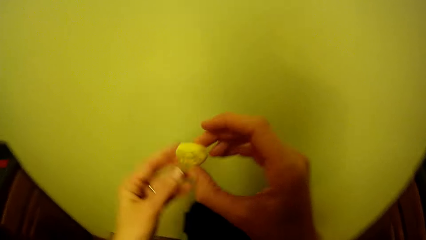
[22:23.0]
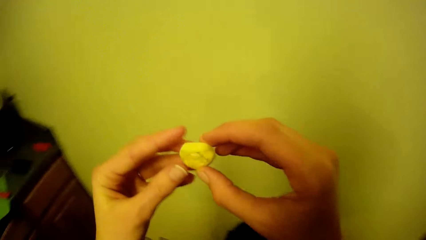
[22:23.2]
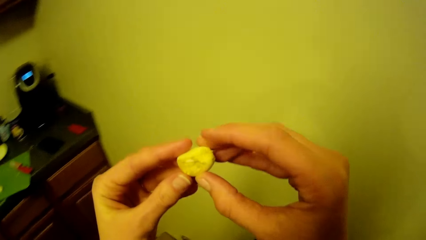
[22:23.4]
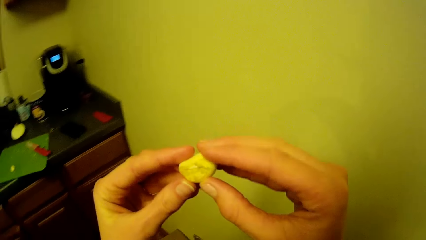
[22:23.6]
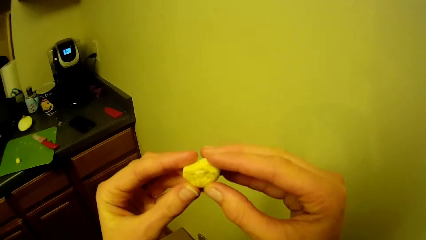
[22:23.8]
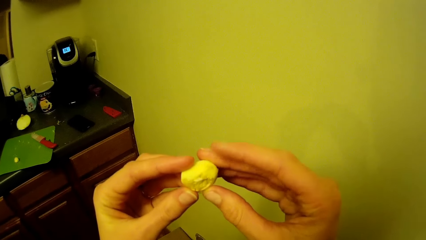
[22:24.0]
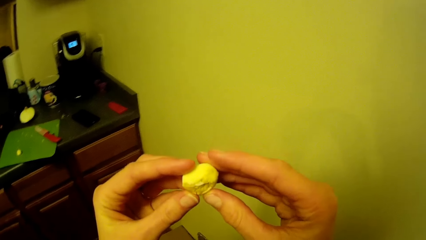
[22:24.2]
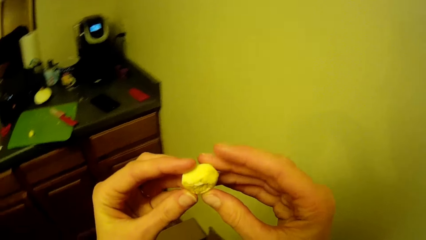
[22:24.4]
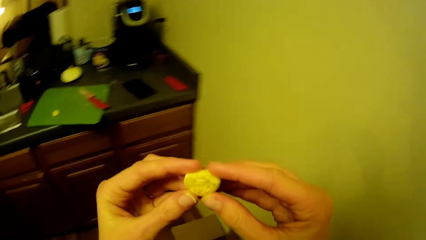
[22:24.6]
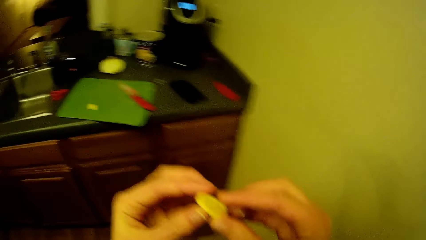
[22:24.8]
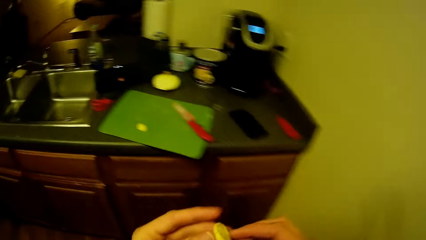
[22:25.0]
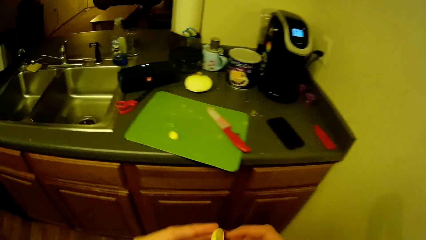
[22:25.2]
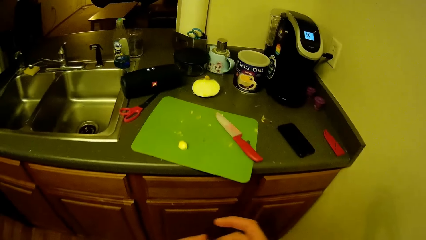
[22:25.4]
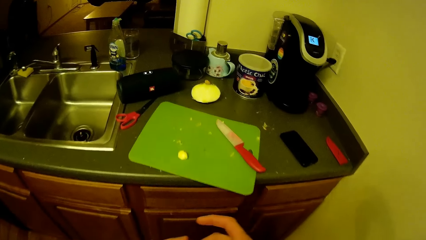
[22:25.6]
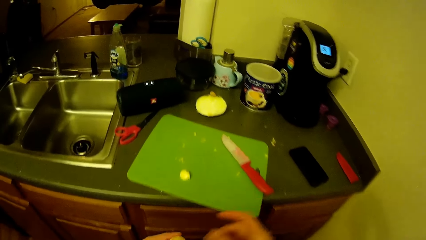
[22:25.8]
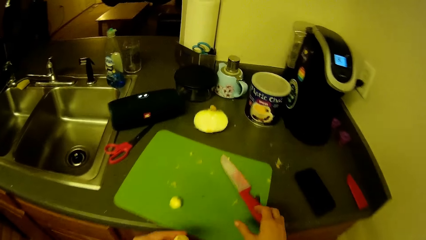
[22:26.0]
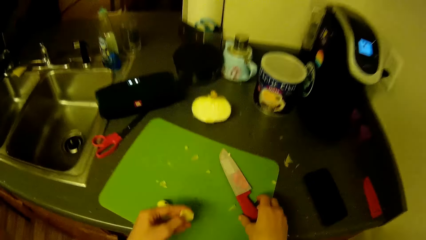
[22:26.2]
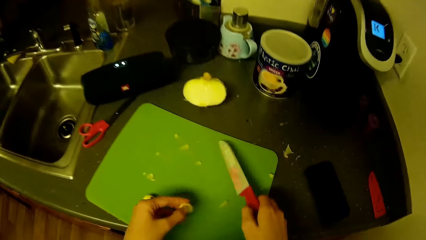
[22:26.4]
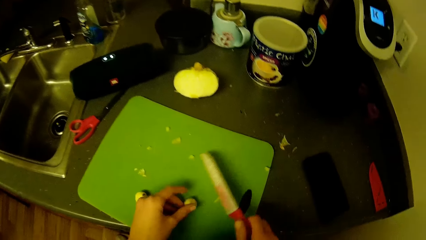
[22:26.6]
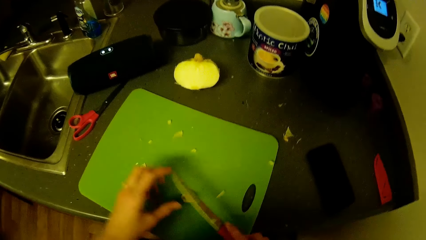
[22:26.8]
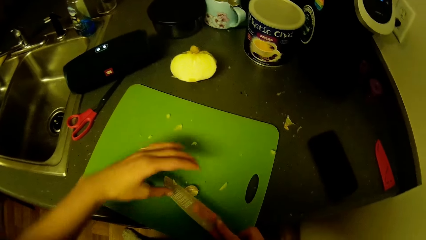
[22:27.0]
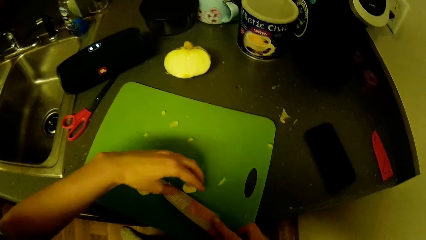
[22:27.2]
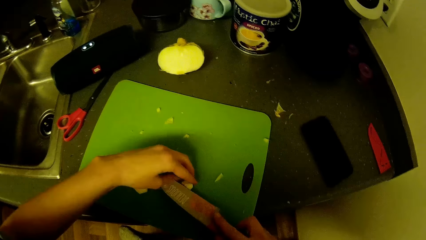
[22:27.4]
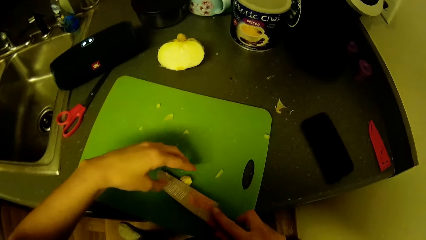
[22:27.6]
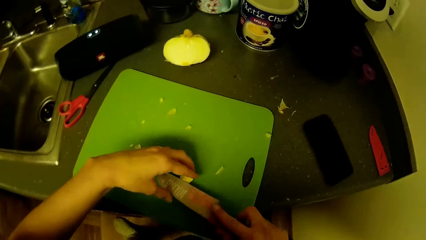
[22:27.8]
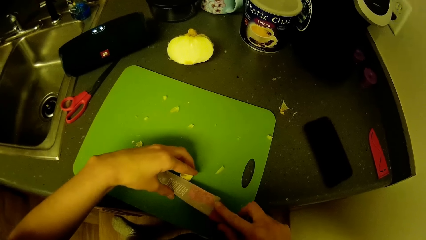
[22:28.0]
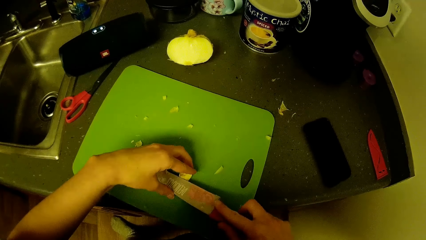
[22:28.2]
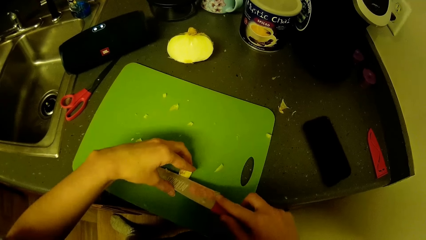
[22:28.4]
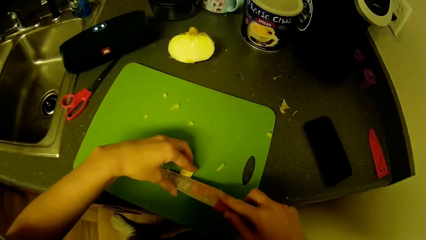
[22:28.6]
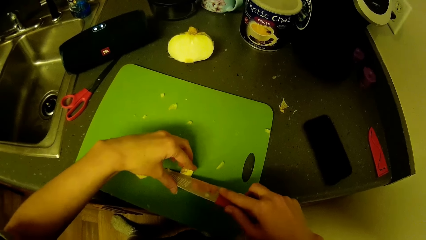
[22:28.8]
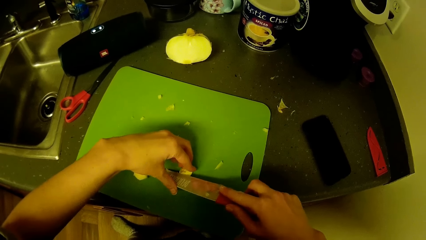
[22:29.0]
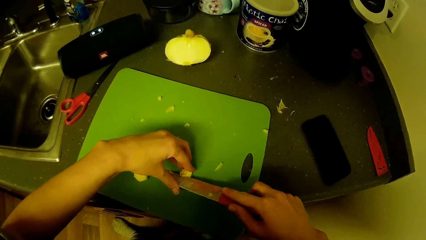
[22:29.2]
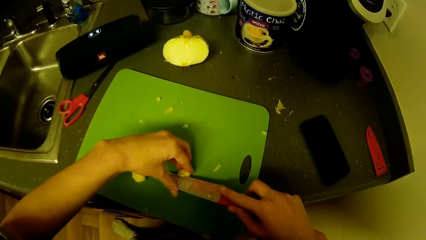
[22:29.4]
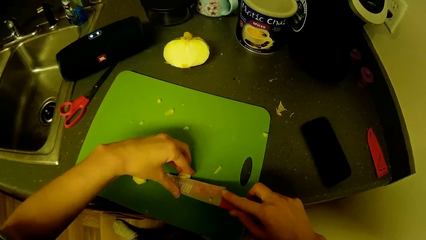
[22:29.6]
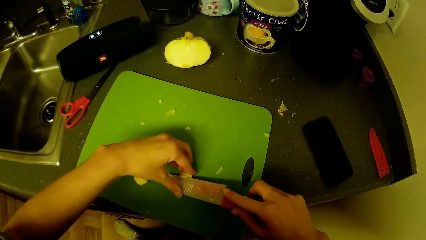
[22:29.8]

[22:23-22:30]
The camera wearer drops the garlic shell into the bin with his left hand. He swings his hand. He holds the garlic. He walks in the kitchen. He swings his hand. He picks the knife from the tray with his right hand. He swings the knife. He cuts the piece of garlic on the tray with the knife in his right hand while holding it.

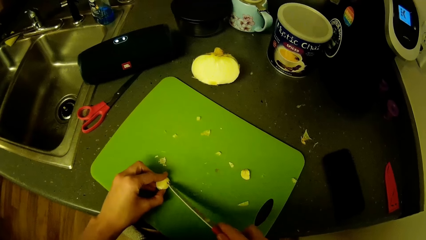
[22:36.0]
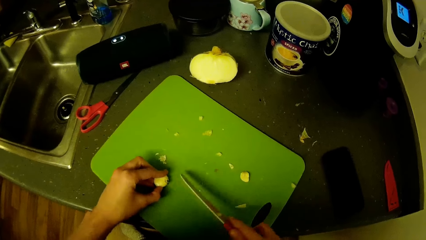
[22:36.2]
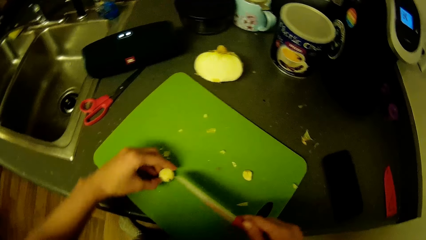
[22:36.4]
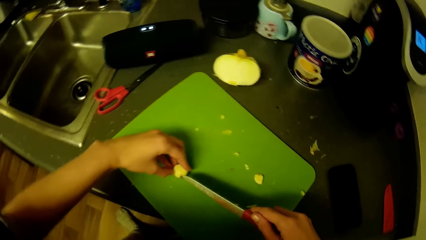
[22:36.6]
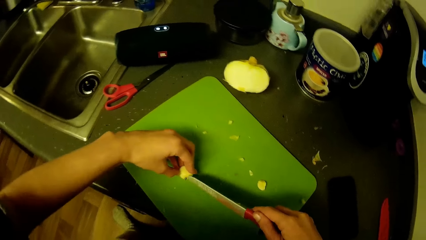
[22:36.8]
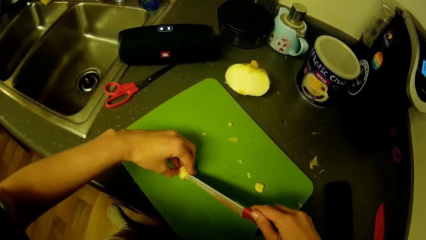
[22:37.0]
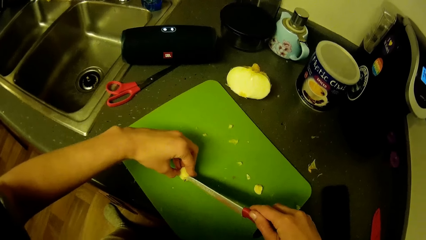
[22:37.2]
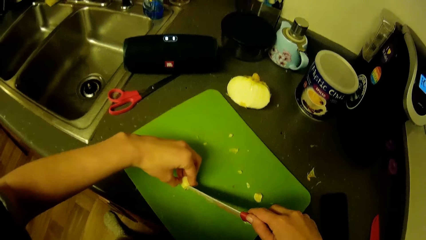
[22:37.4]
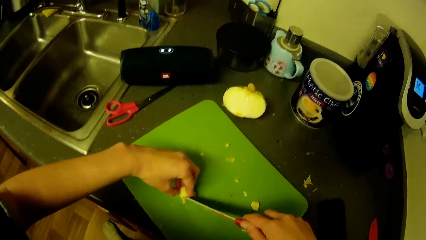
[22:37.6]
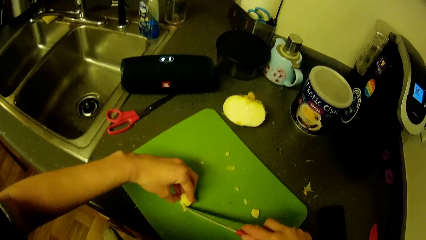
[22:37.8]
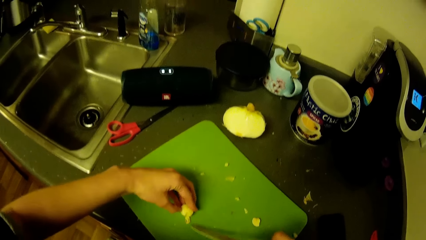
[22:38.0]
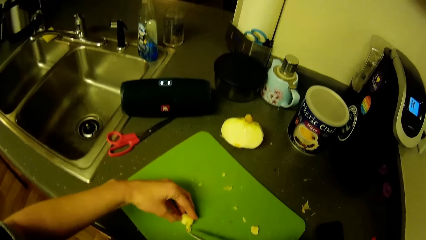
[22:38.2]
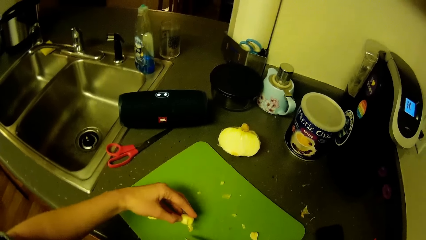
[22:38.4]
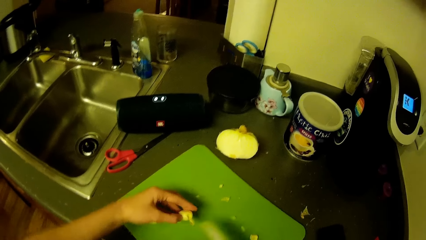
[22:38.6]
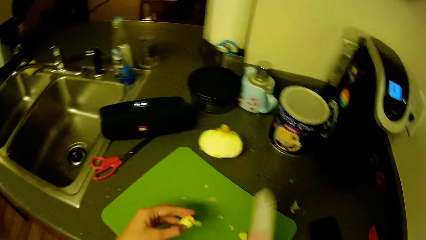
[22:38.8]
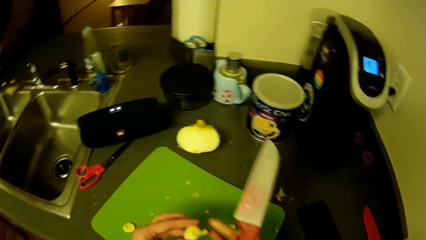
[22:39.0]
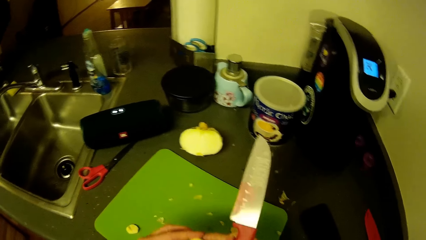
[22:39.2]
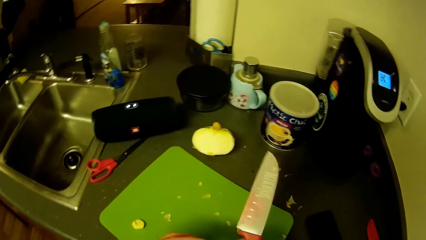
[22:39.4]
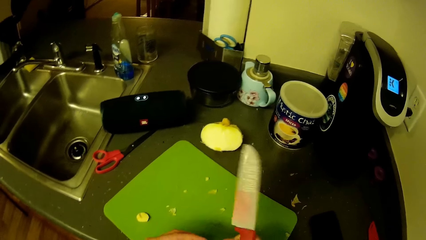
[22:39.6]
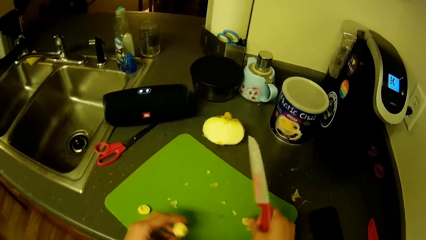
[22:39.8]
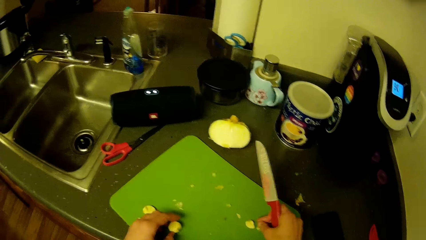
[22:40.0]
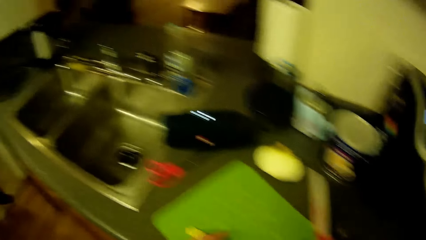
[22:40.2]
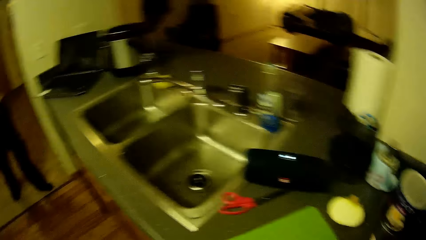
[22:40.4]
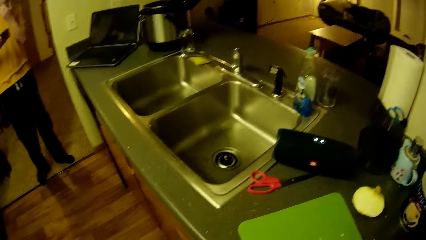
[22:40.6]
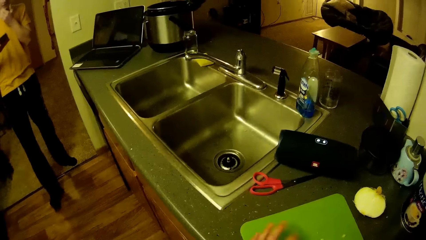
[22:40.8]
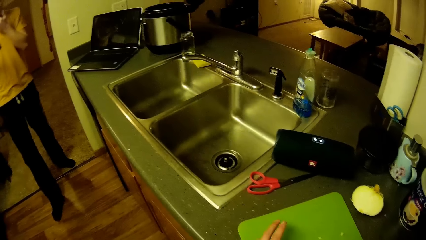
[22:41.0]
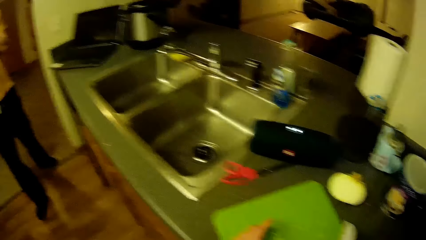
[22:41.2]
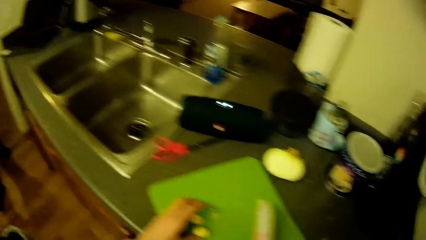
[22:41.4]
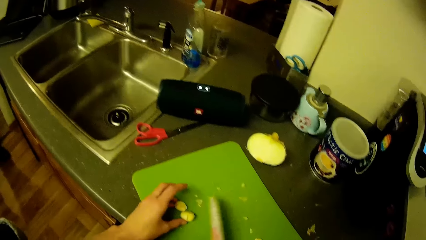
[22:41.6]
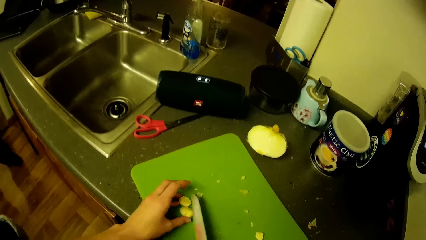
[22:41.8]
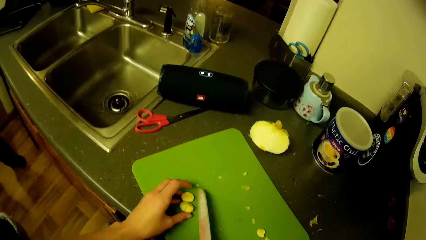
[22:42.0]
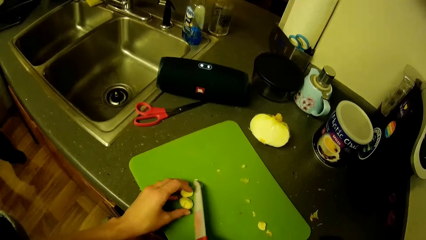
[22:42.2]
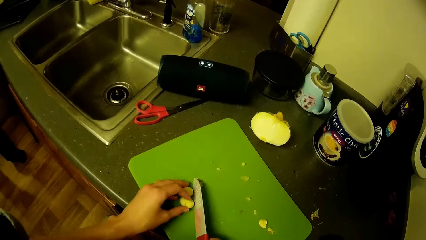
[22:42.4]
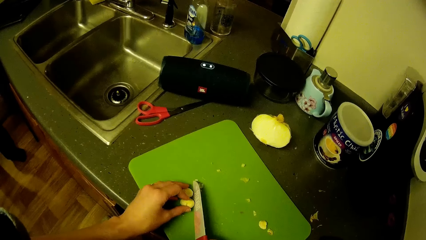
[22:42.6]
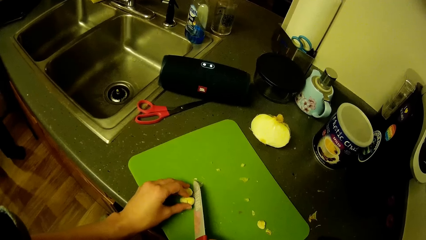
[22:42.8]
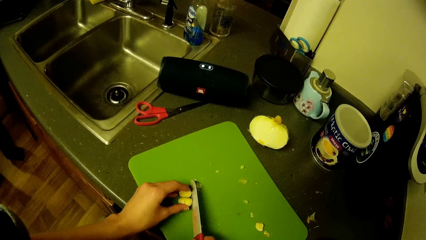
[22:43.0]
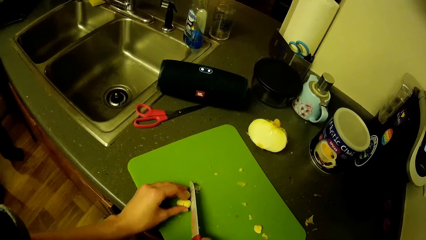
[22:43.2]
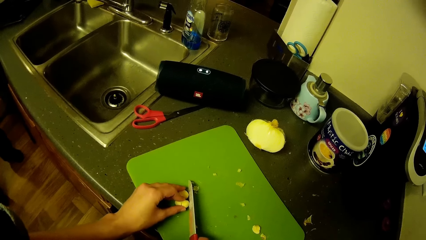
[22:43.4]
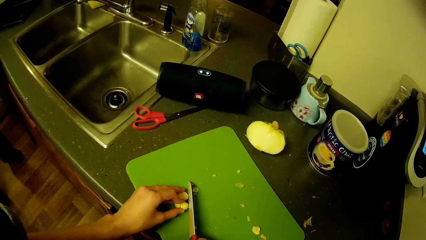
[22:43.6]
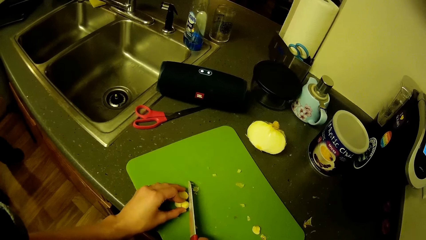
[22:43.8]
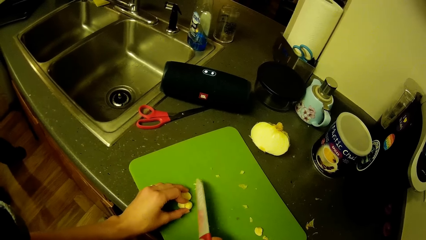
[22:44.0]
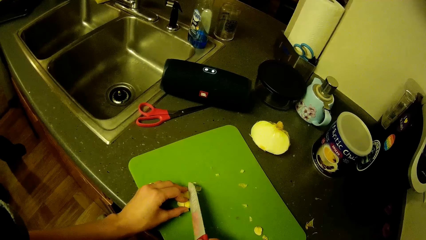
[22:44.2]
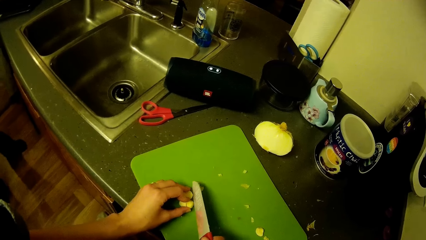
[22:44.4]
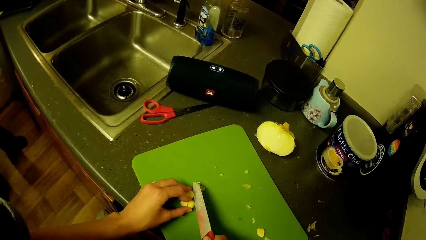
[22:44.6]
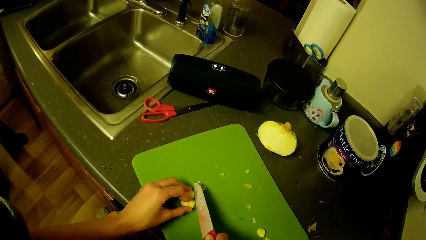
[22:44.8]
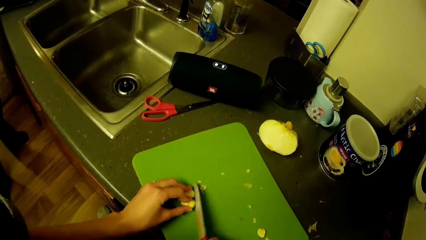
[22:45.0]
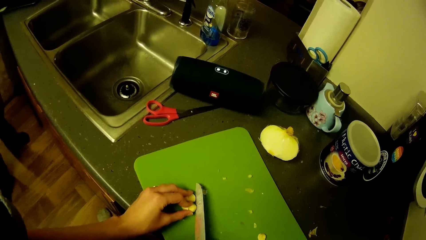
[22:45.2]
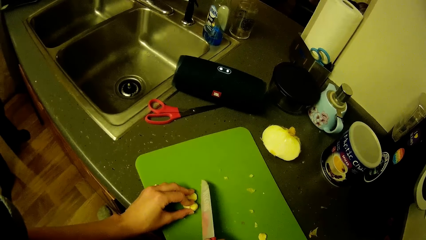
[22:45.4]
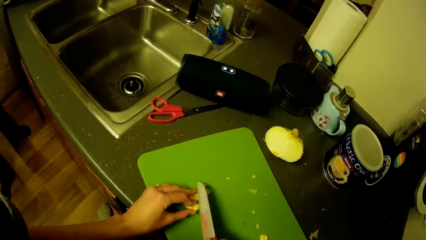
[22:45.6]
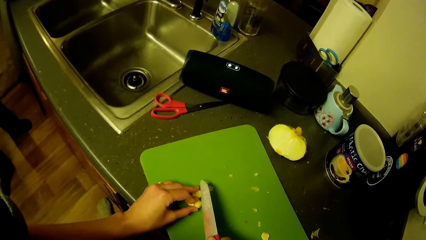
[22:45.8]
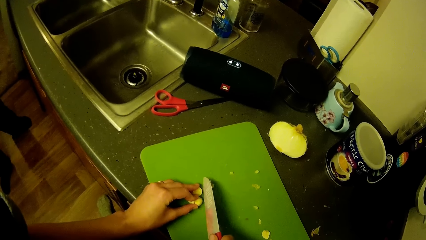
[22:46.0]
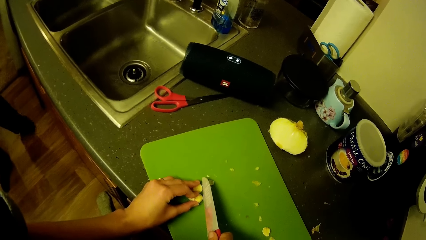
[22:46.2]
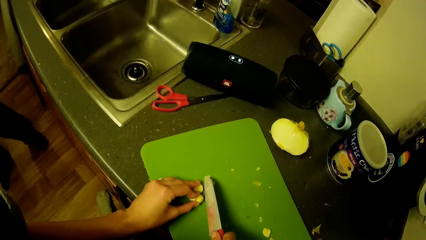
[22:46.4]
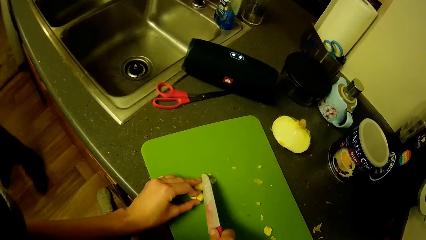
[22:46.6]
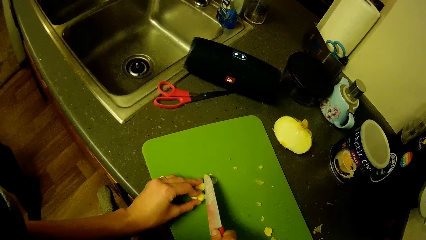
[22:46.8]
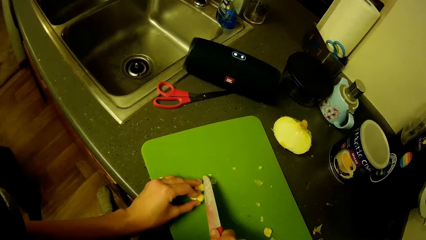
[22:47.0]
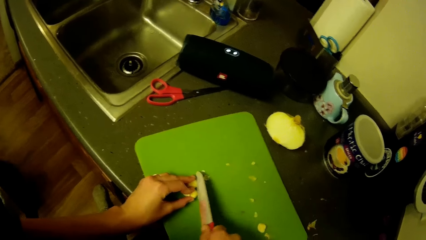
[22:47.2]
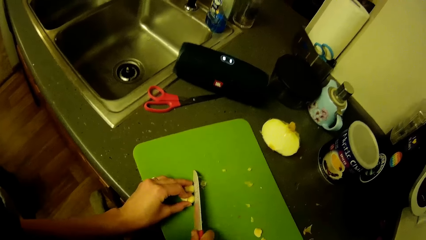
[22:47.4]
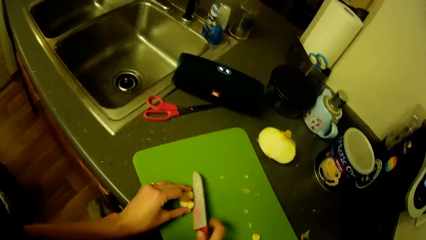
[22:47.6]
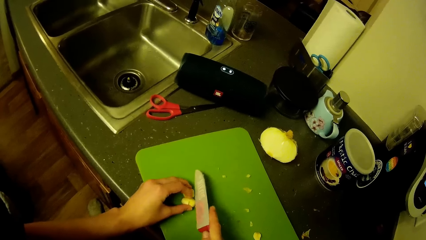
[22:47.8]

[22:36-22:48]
The camera wearer turns the garlic. He cuts the garlic. He carries the garlic. He touches the garlic. He puts the garlic on the chopping board. A man walks into the kitchen. The camera wearer turns the head right. He swings his hand. He holds the garlic. He swings his hand. He cuts both pieces of garlic on the tray with the knife in his right hand.
